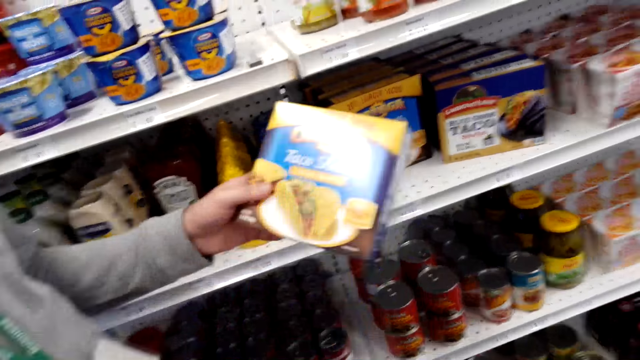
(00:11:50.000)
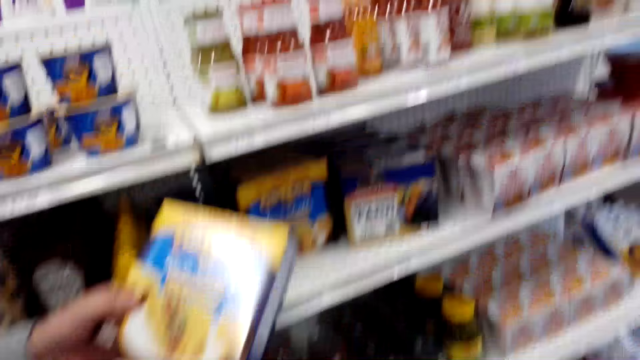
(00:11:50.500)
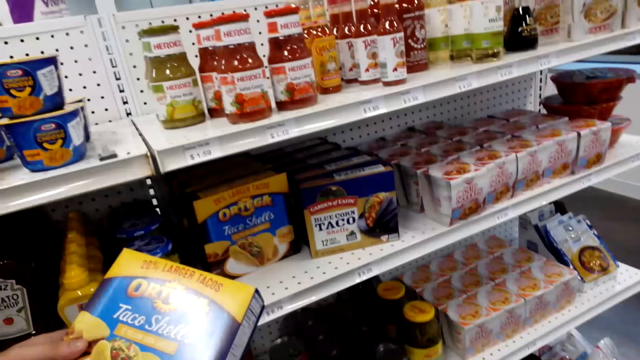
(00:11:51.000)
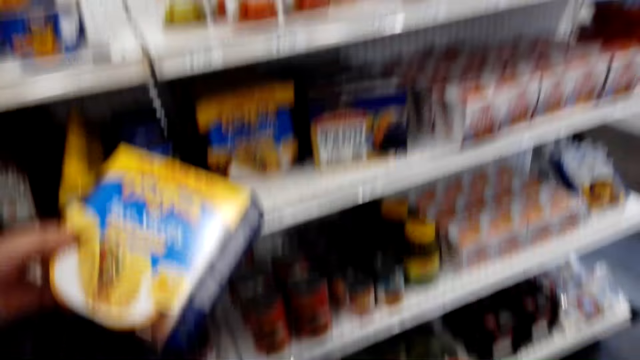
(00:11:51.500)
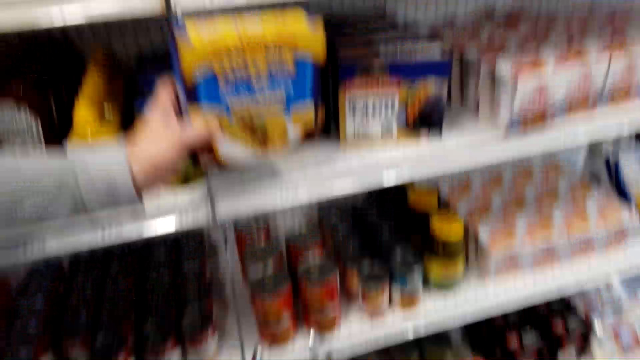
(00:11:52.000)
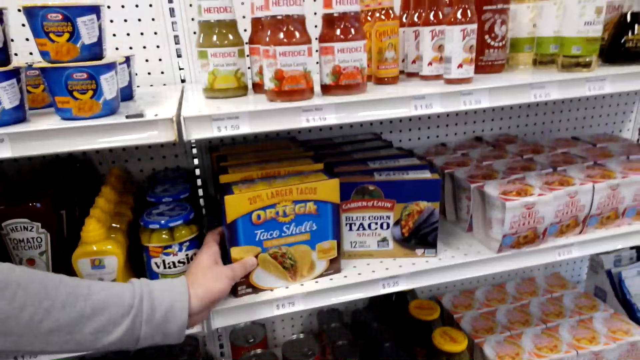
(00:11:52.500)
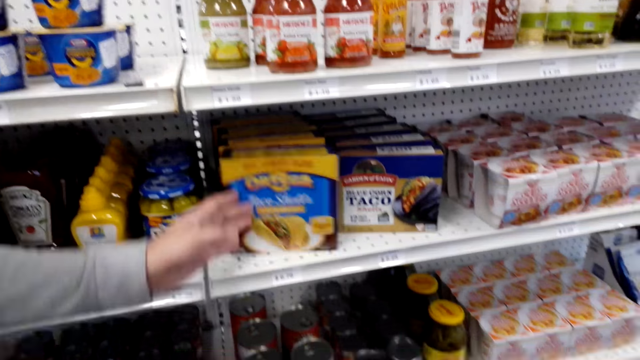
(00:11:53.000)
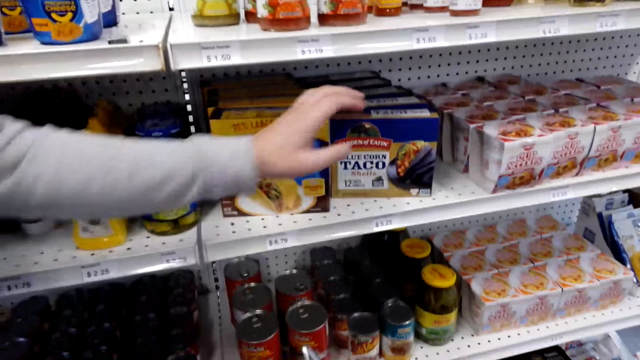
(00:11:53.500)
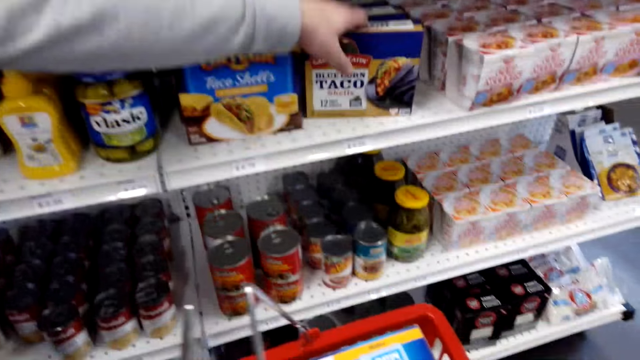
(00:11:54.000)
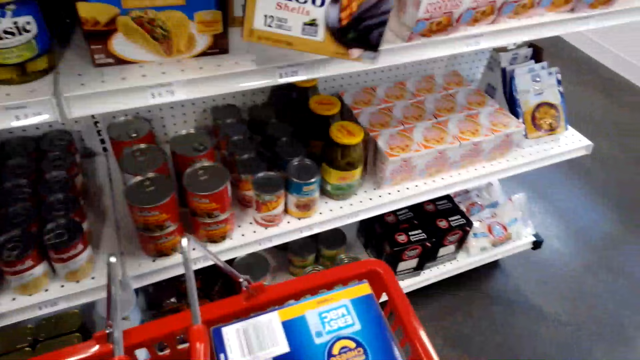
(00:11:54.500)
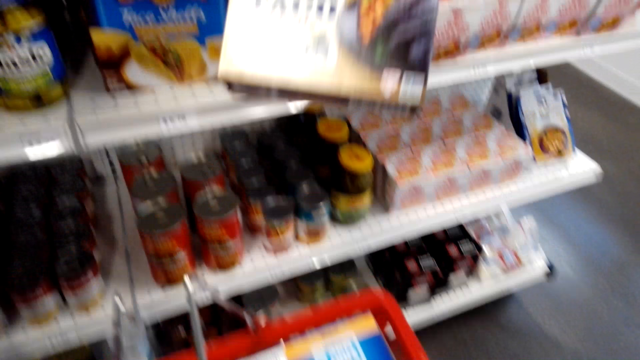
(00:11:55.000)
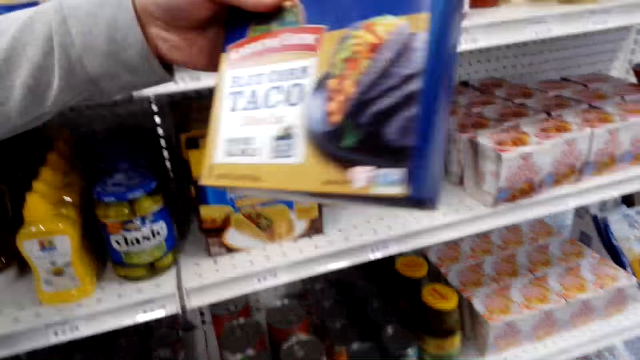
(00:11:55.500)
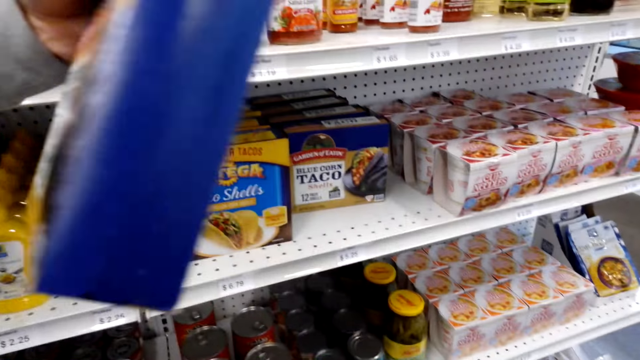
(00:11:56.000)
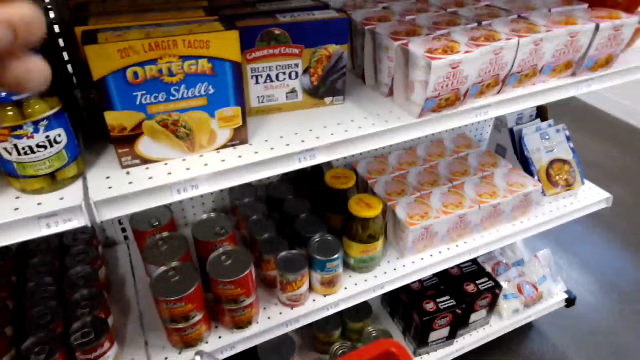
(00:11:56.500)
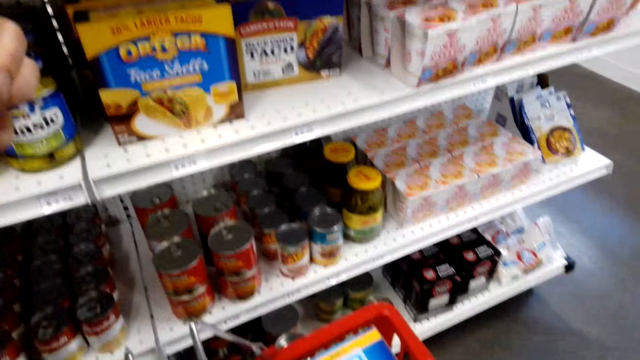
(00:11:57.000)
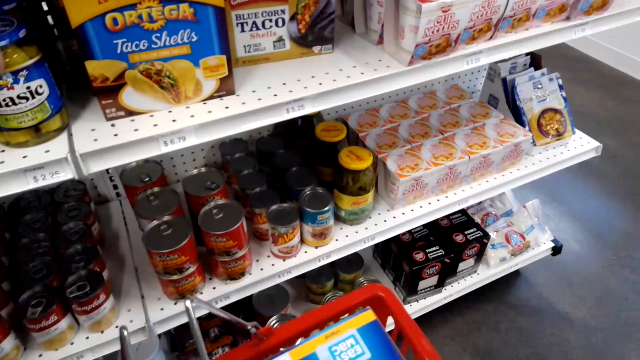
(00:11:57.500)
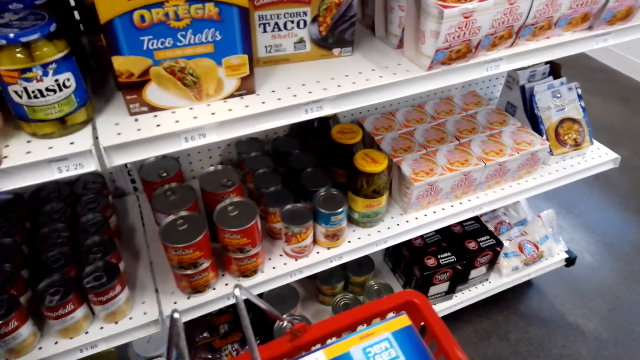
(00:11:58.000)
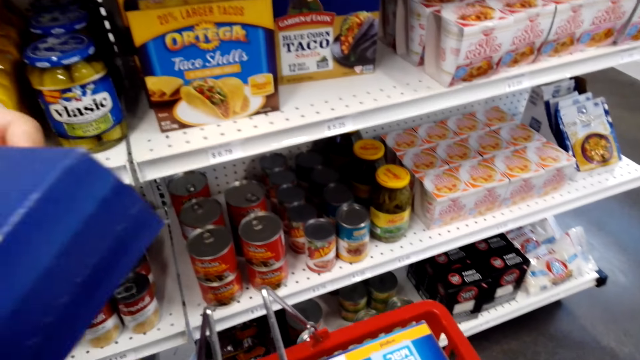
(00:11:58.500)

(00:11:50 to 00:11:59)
A person puts the item on the shelf. The person picks up a taco from the shelf.

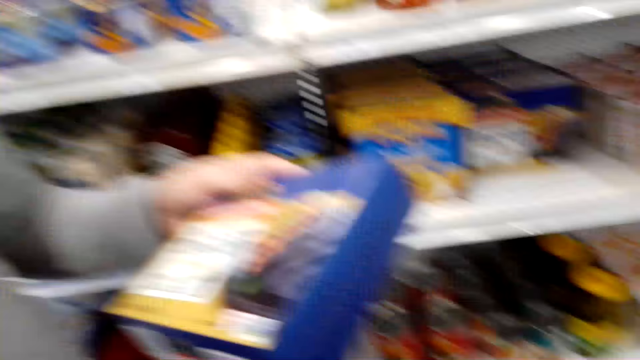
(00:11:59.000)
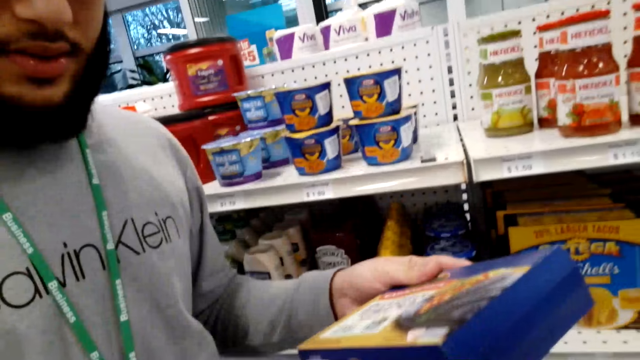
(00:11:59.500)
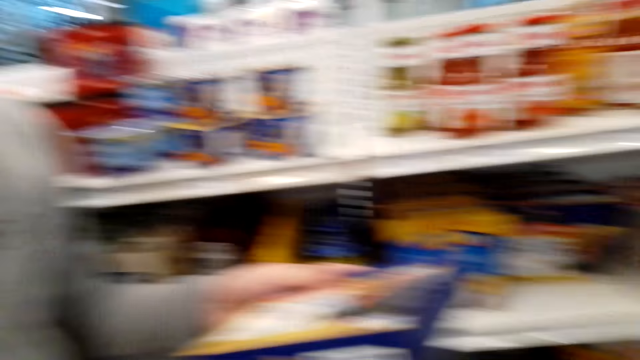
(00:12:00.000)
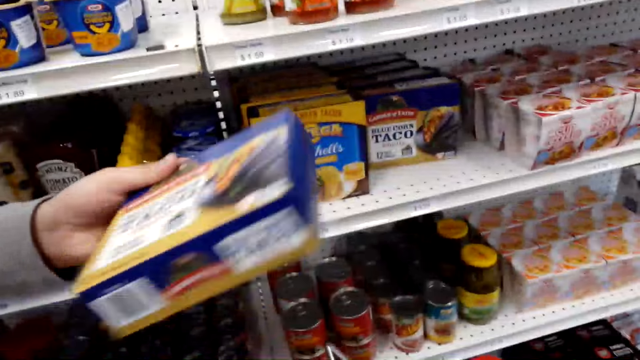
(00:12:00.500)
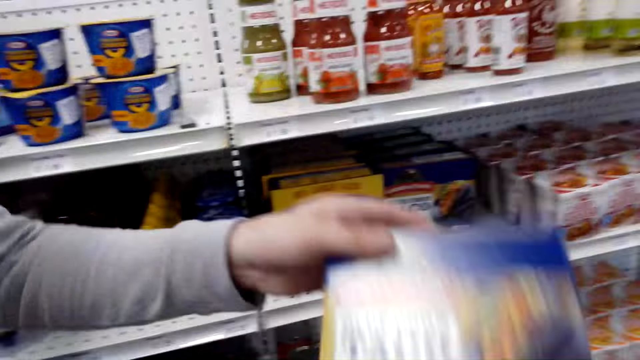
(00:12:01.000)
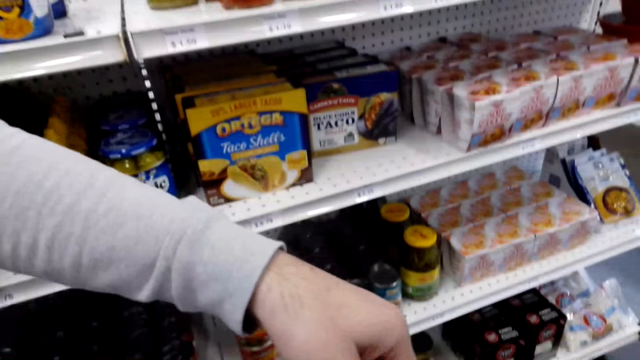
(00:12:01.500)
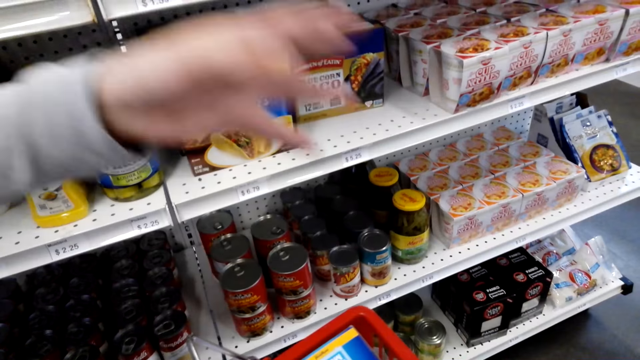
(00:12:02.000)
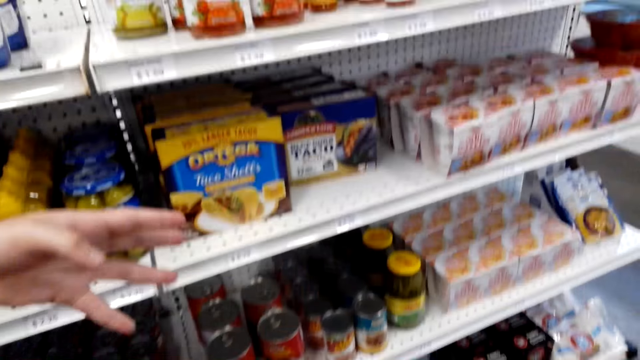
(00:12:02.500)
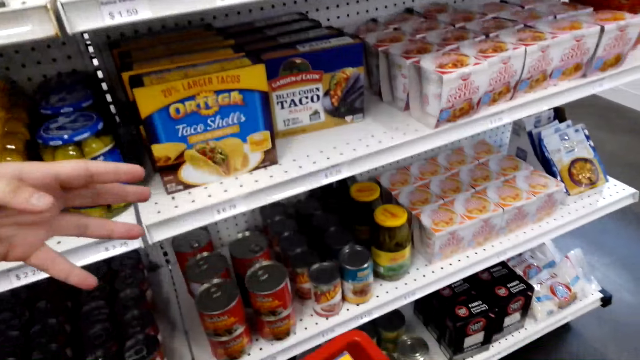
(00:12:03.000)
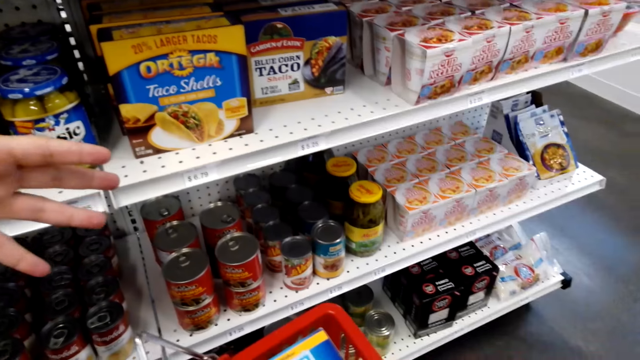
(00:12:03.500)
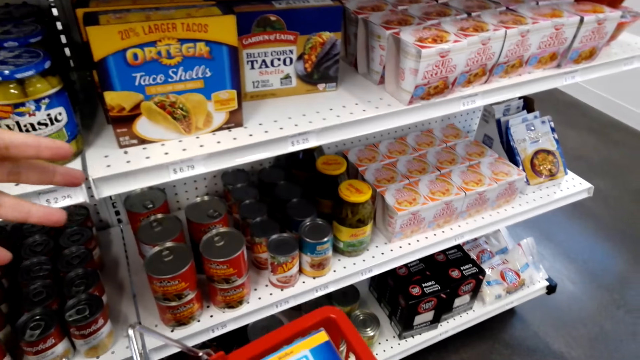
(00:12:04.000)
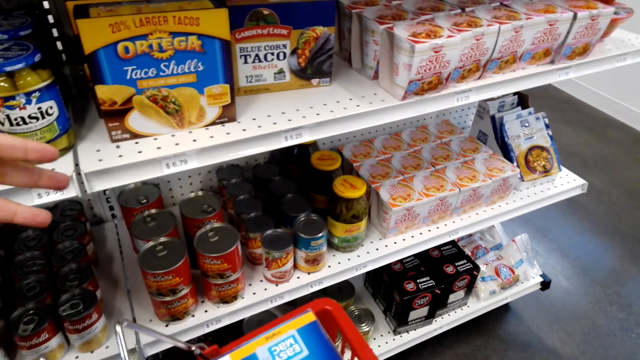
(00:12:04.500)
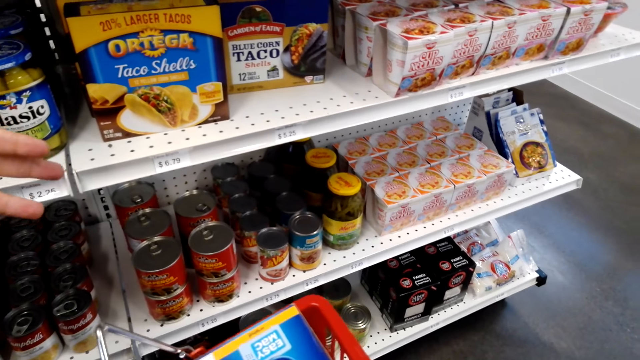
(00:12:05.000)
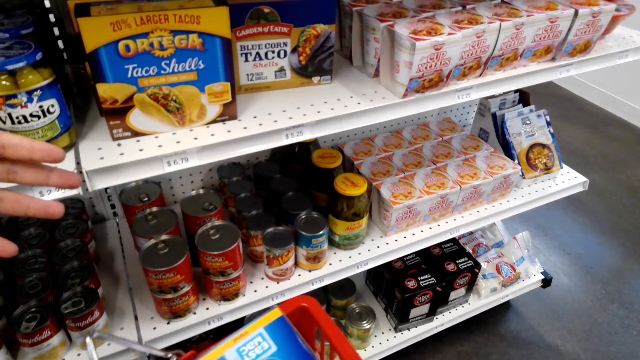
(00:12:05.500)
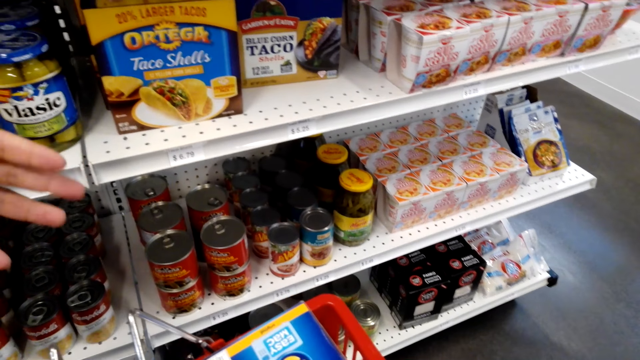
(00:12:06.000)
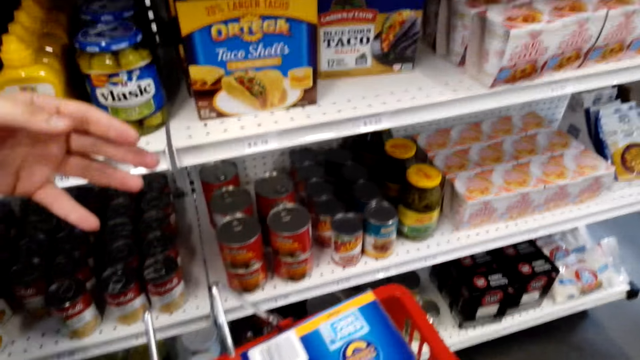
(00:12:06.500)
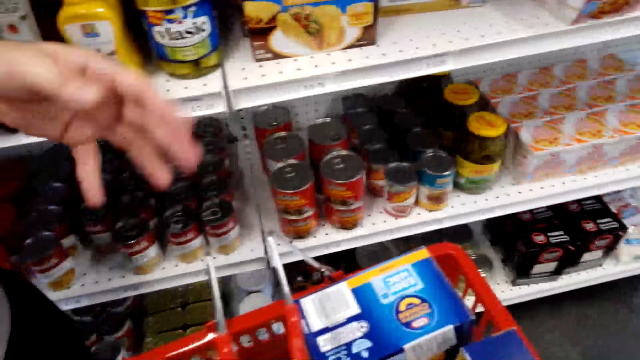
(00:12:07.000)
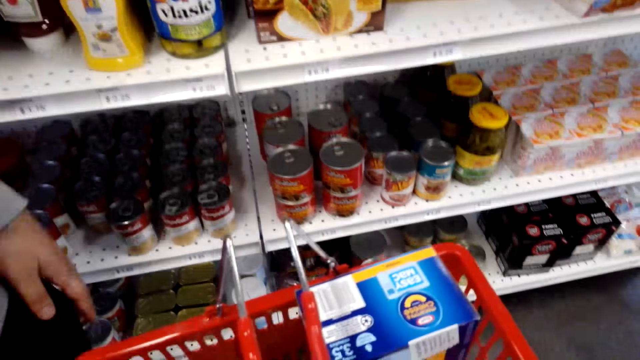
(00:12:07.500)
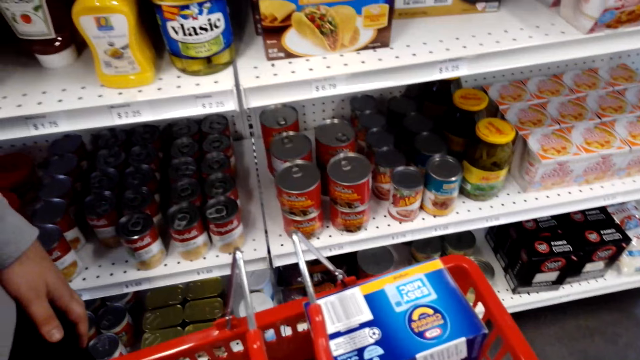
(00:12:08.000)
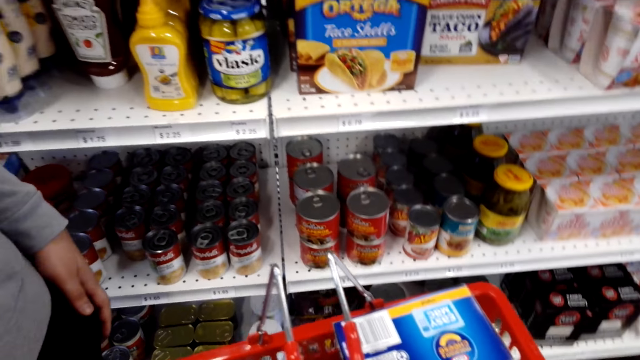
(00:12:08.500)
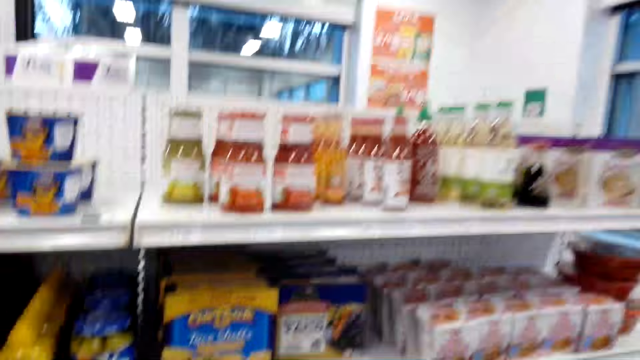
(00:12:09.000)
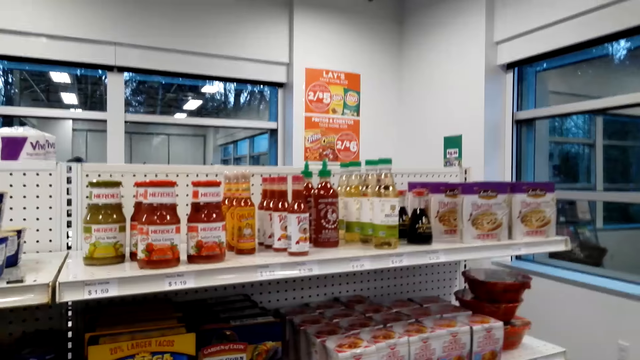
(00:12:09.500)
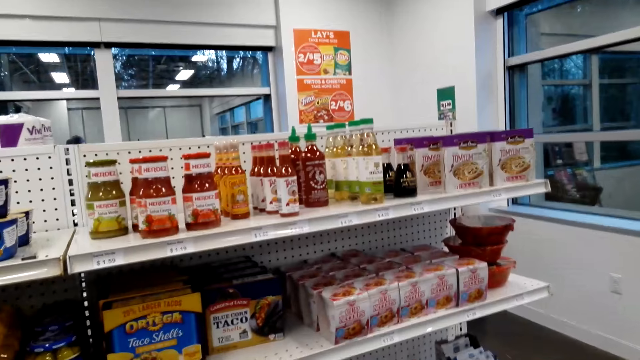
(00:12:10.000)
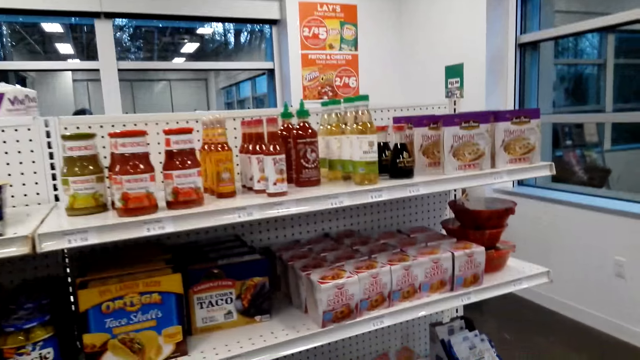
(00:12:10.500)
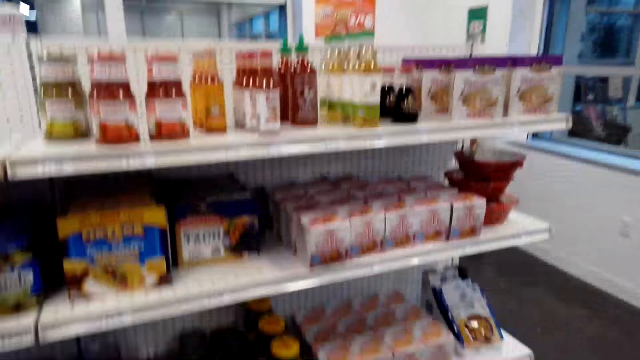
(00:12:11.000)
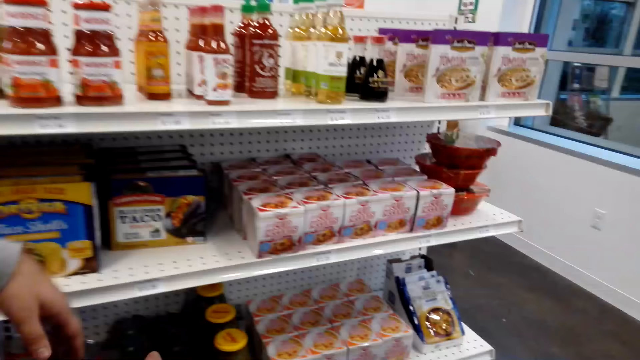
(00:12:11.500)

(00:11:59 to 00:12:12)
The camera wearer talks with a person. The person puts the taco in the shopping basket. The camera wearer looks on.
